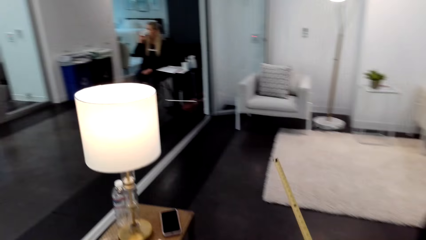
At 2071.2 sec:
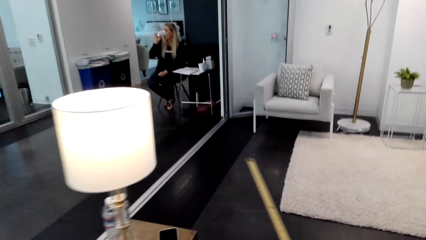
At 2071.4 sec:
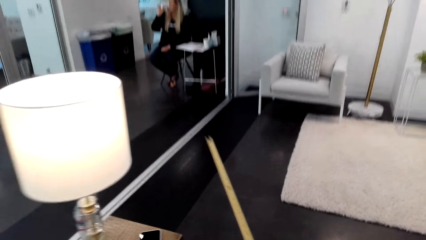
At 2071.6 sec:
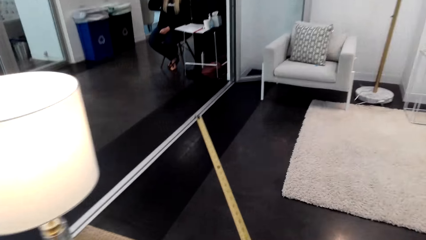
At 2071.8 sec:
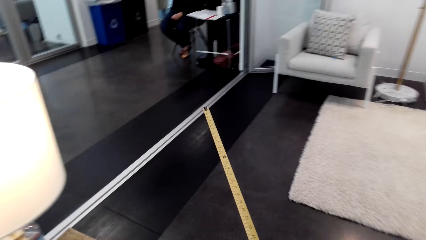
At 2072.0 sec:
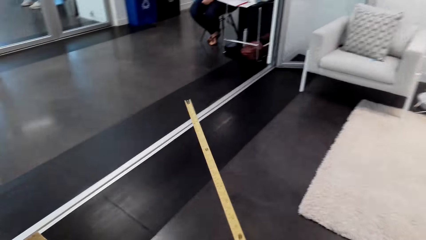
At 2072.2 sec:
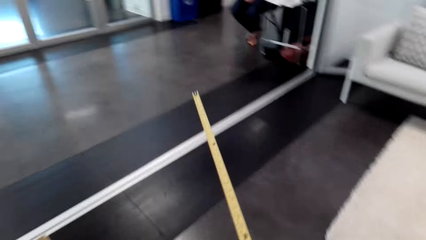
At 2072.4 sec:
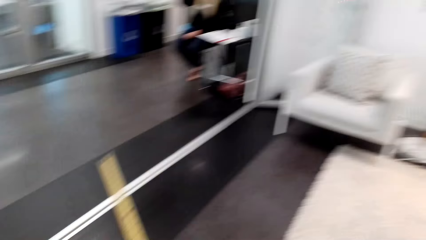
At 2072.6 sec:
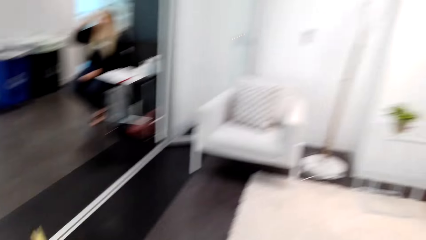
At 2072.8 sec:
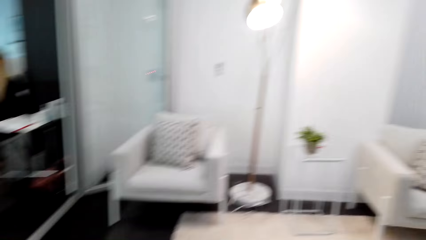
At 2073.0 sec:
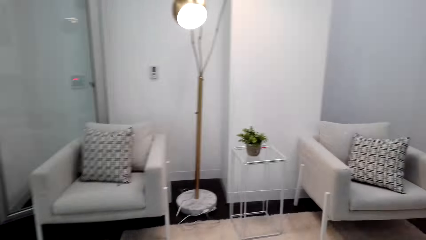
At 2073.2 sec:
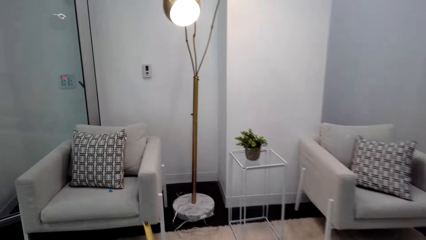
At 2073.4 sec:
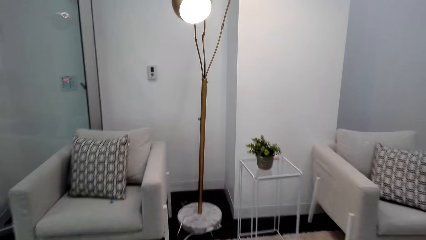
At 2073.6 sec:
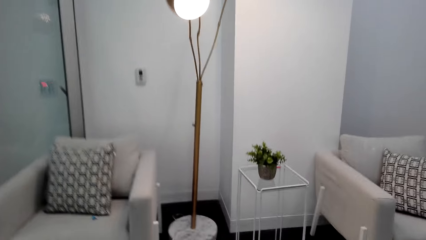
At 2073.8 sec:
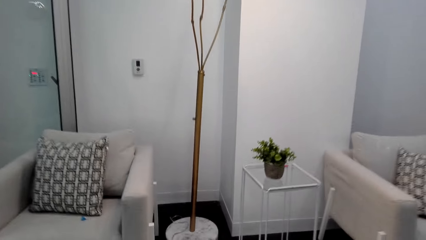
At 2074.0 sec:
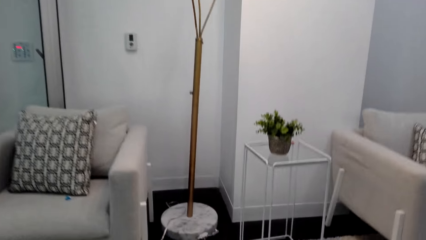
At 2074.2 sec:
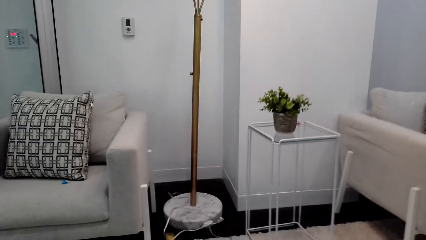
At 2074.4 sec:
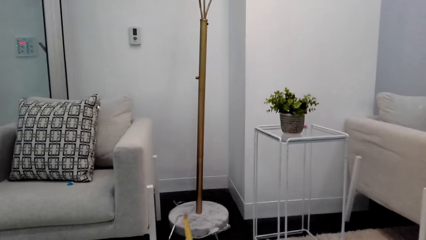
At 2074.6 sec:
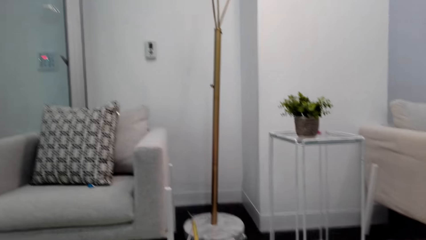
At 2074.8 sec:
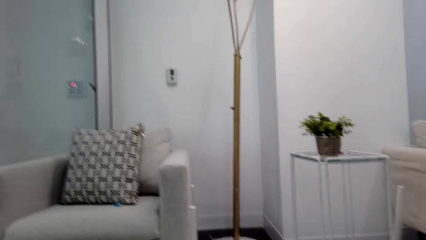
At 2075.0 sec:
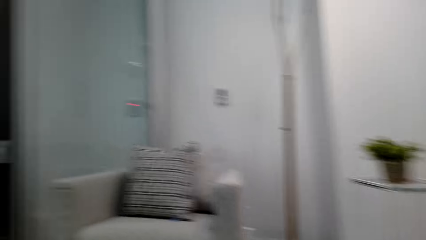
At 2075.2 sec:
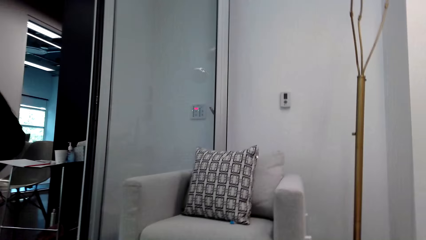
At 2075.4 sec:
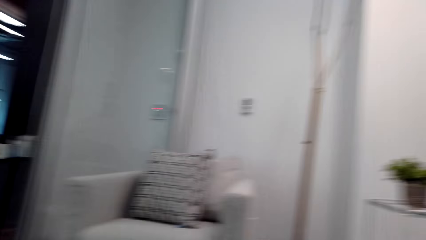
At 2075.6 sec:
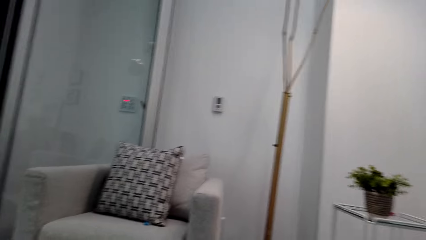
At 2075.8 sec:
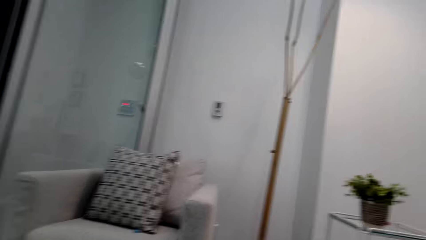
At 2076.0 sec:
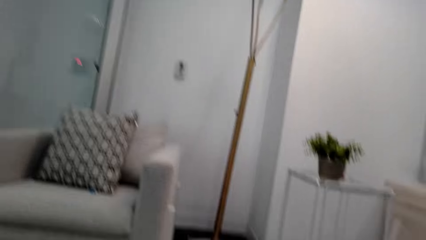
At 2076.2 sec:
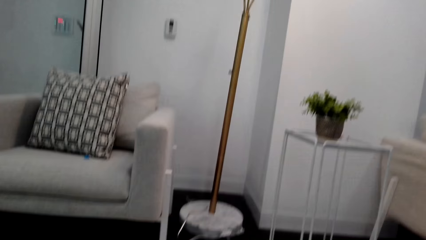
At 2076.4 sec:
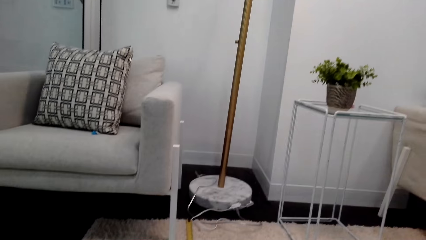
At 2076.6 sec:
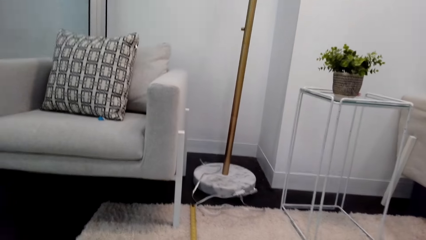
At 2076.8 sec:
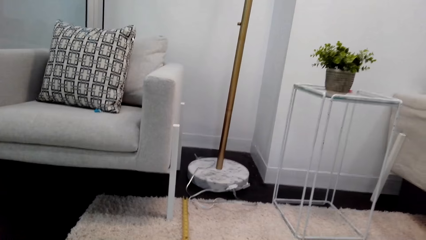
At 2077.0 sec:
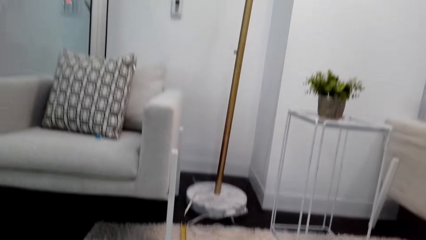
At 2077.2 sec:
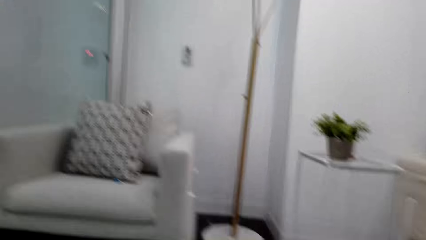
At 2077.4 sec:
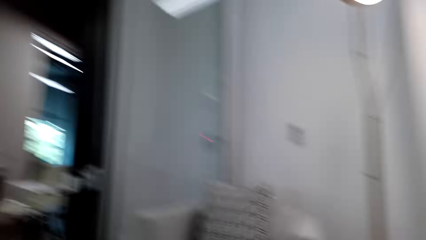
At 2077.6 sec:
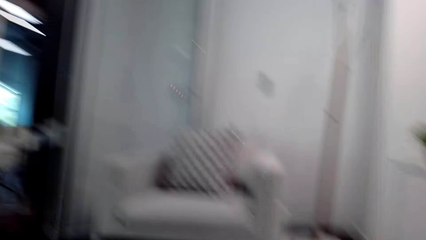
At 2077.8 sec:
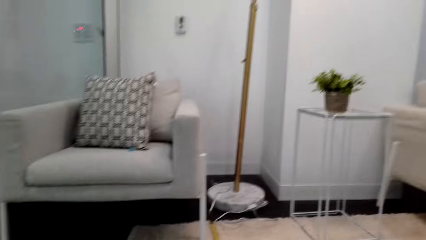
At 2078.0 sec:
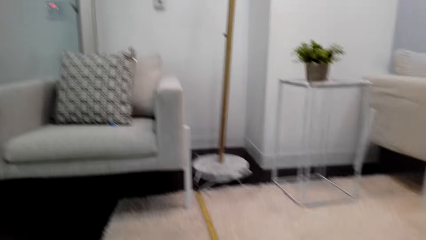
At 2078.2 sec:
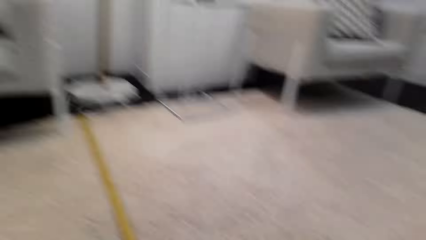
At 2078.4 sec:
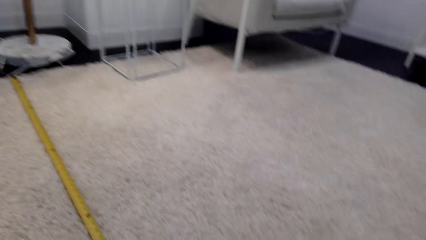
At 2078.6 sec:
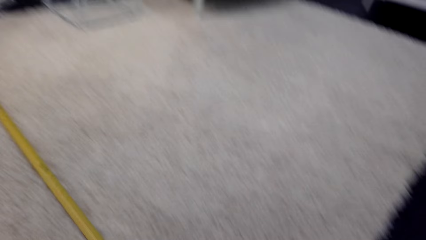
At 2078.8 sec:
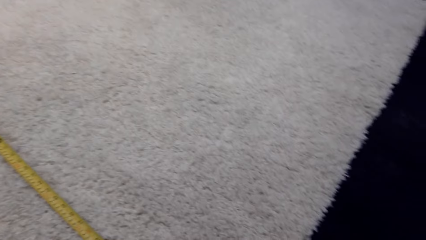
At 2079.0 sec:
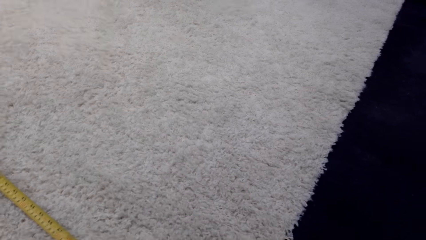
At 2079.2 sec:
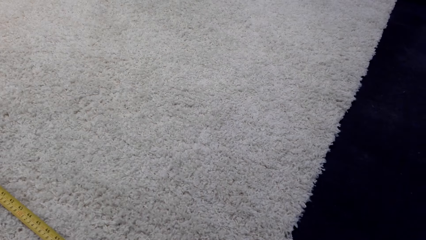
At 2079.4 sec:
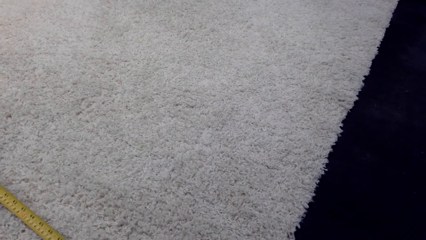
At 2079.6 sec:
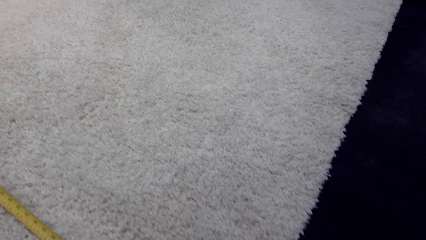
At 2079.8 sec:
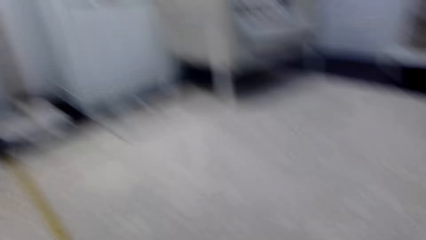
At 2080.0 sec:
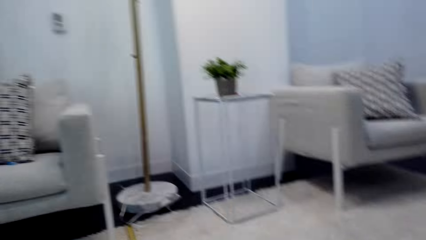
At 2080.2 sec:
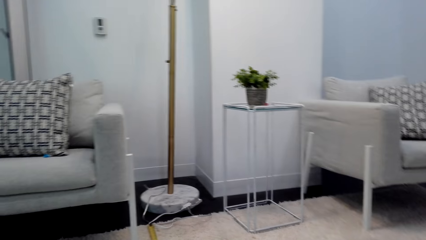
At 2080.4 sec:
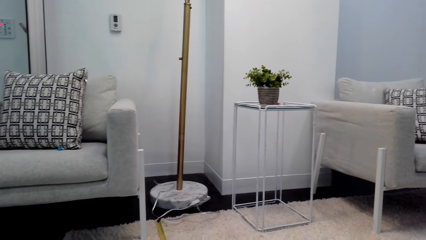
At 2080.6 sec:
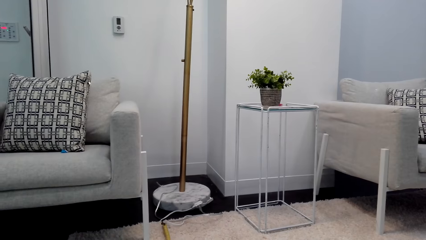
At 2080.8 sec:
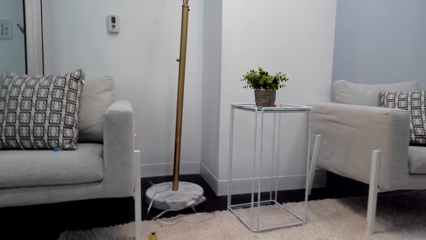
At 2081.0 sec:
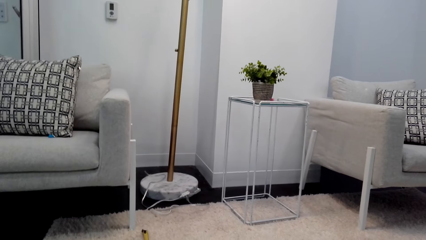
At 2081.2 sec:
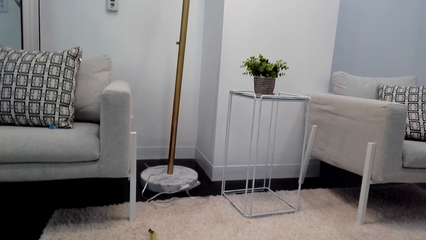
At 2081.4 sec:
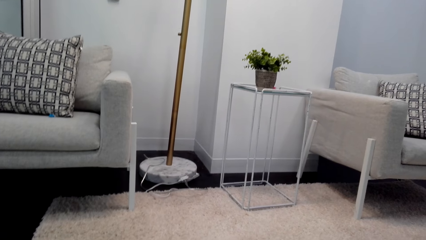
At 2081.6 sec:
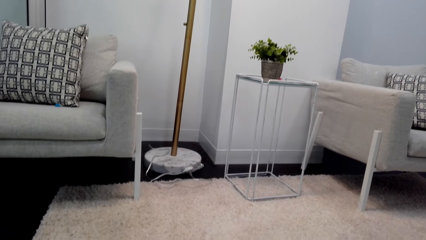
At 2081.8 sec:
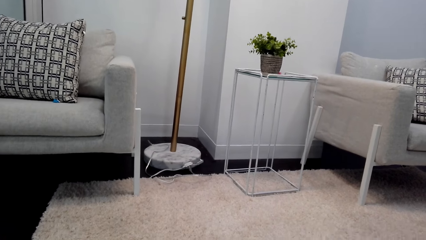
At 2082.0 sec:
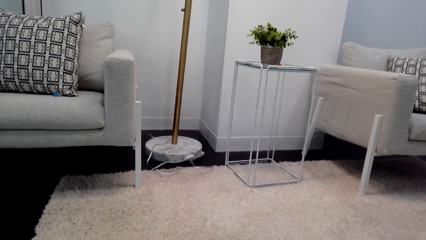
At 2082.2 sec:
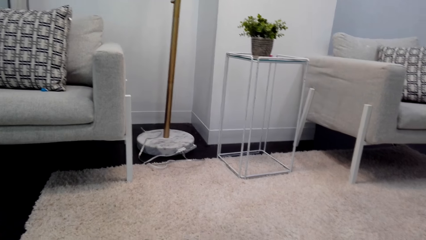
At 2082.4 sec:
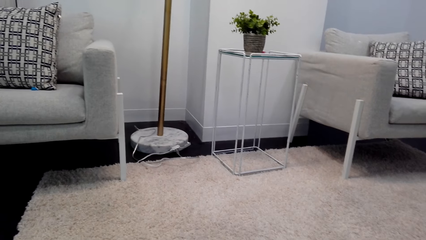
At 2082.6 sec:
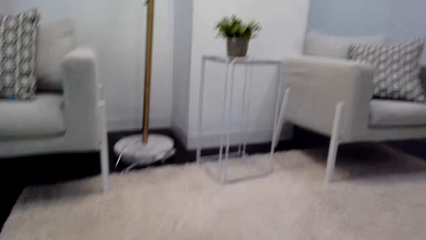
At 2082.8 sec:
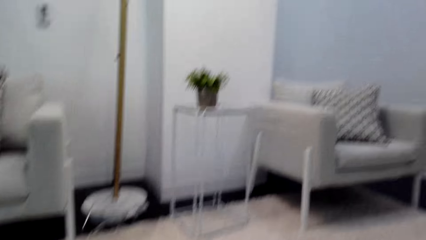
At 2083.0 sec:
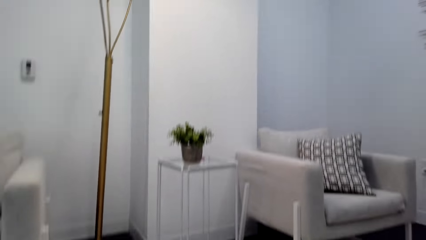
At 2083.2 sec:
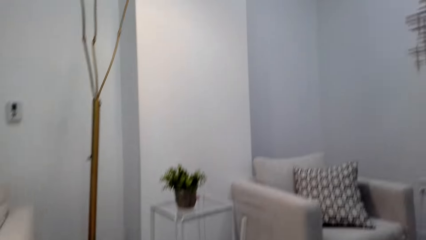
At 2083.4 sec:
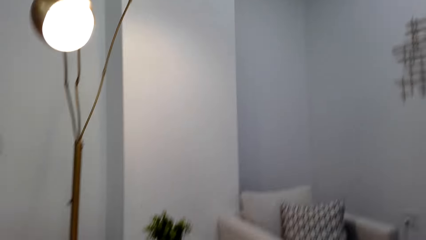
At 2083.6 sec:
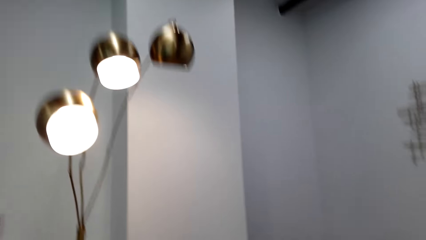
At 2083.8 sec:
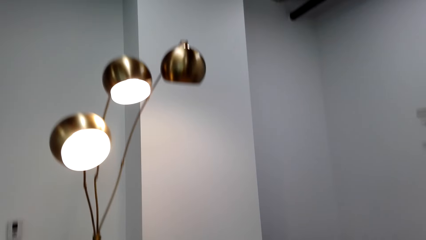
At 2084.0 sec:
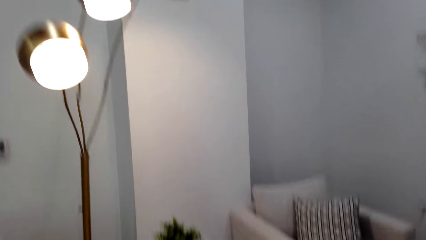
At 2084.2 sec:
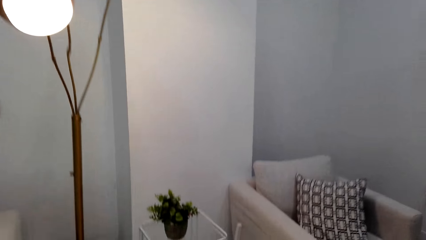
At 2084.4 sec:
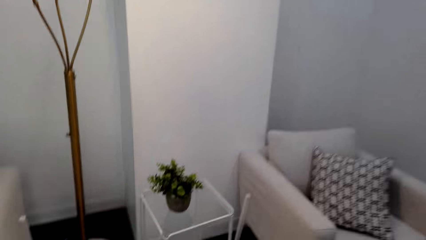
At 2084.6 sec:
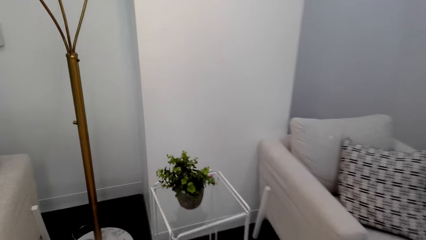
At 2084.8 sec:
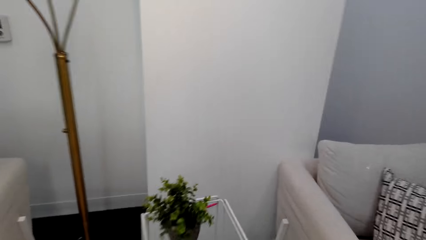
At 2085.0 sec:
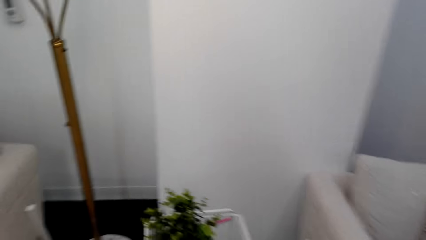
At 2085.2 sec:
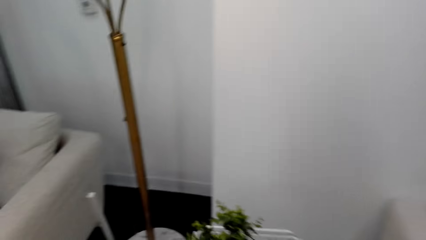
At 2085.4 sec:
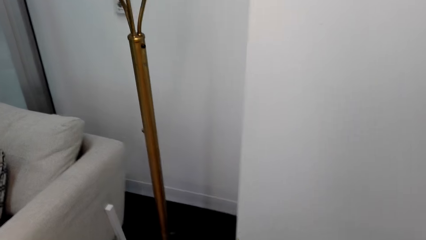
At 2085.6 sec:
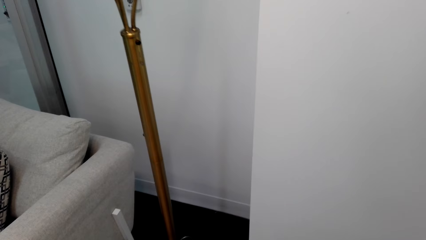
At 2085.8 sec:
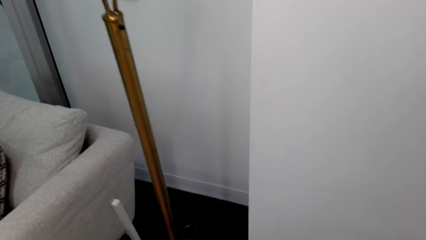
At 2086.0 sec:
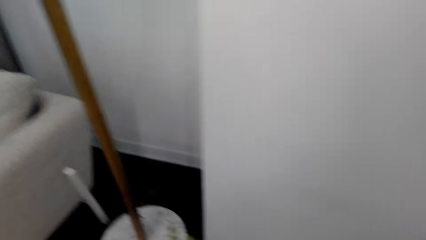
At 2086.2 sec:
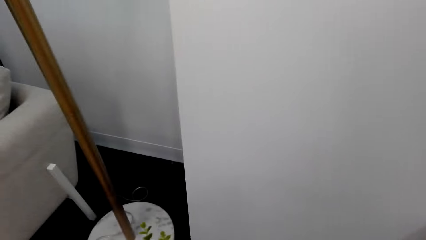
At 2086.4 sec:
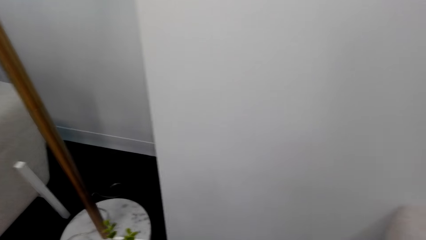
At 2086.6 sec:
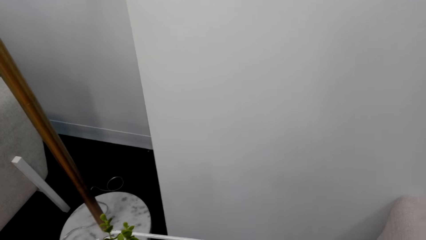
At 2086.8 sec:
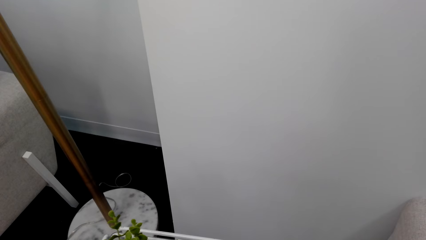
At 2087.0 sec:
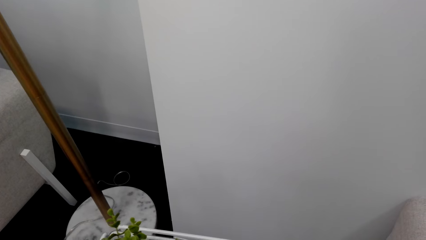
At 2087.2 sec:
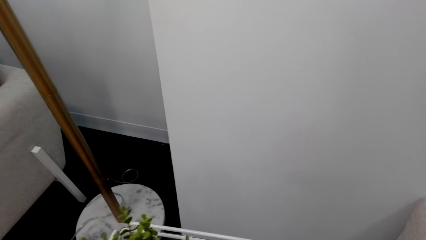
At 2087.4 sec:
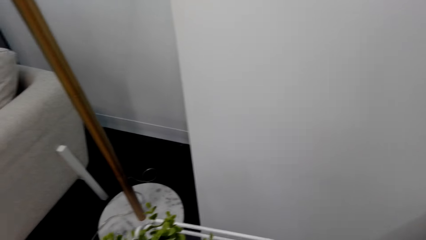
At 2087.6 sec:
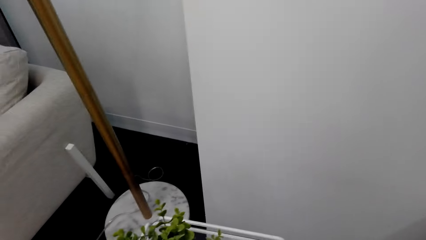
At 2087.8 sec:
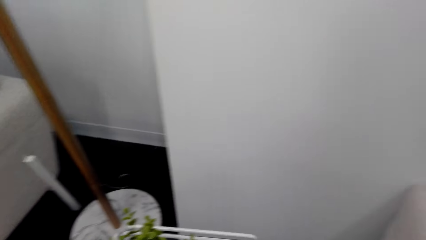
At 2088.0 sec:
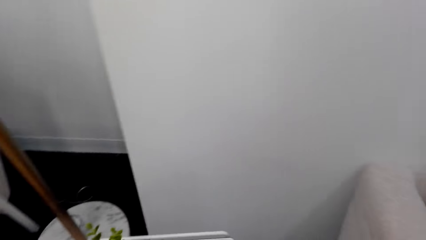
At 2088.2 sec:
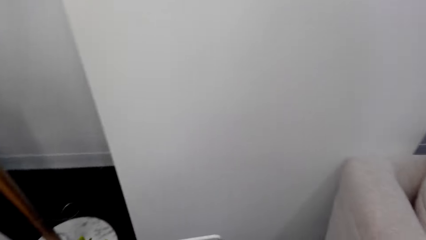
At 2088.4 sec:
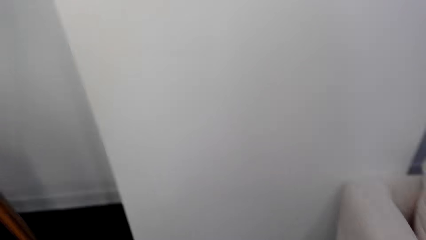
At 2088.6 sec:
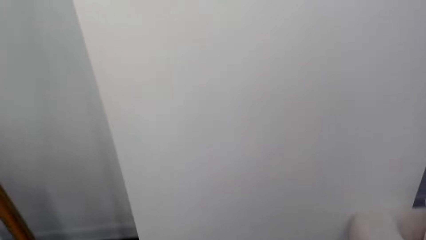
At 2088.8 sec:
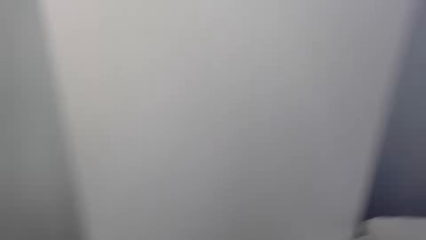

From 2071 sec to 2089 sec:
The camera wearer measures the carpet on the floor using the tape measure. They dialogue with a person. They walk around the house.
